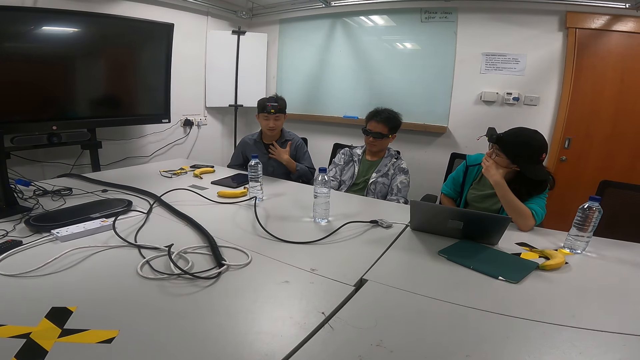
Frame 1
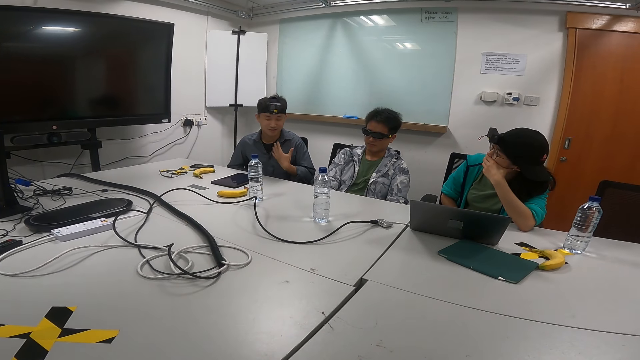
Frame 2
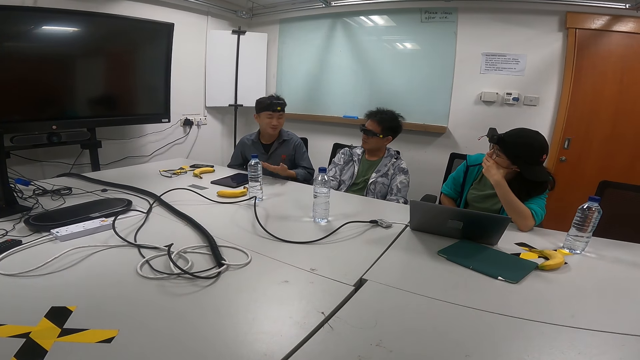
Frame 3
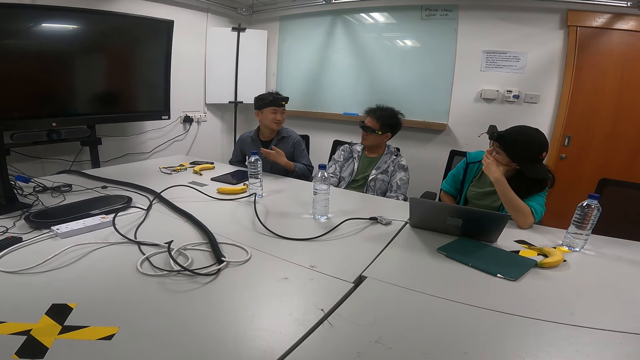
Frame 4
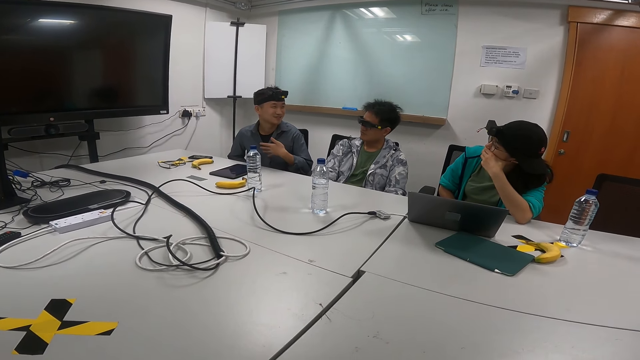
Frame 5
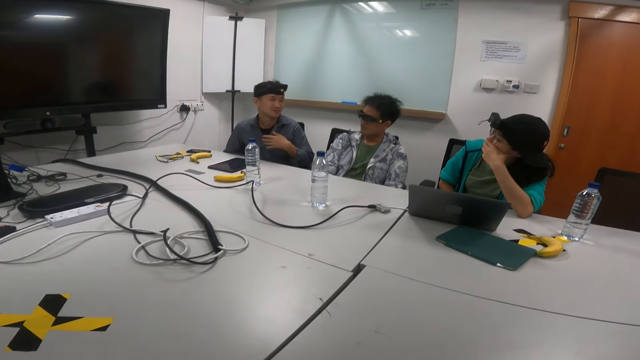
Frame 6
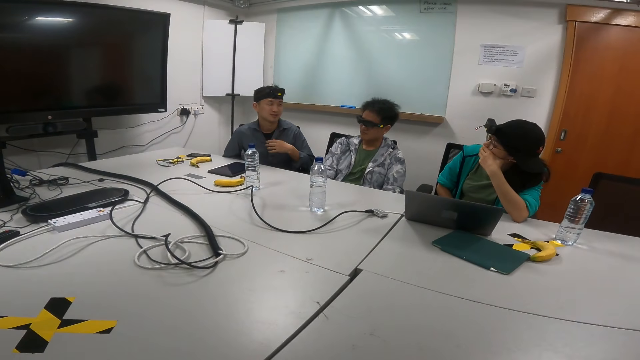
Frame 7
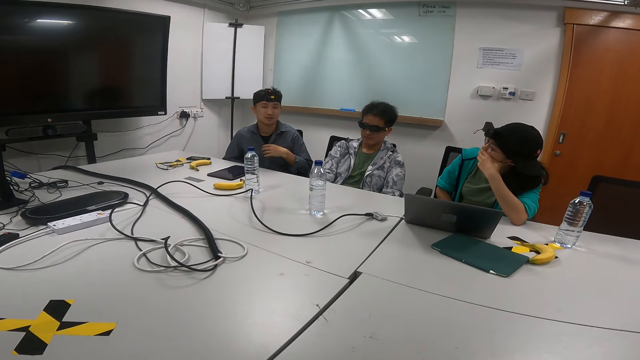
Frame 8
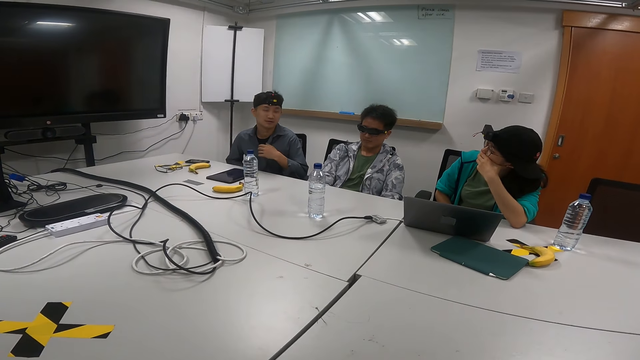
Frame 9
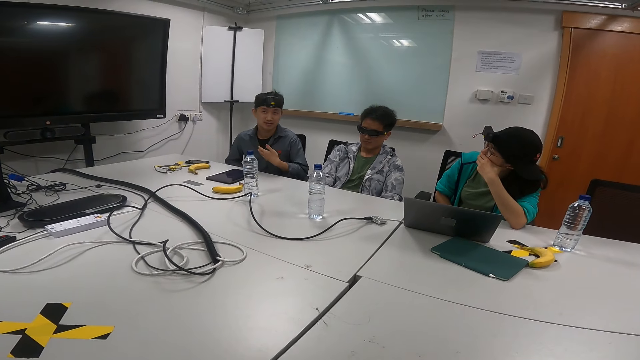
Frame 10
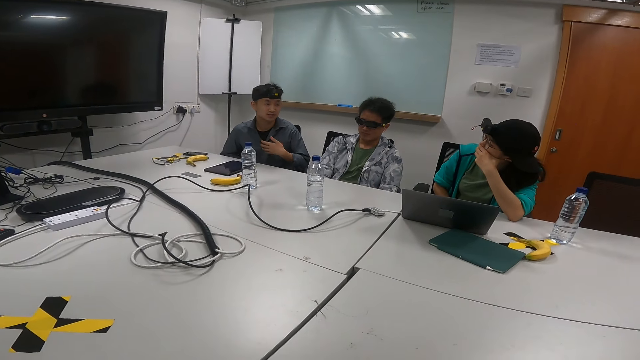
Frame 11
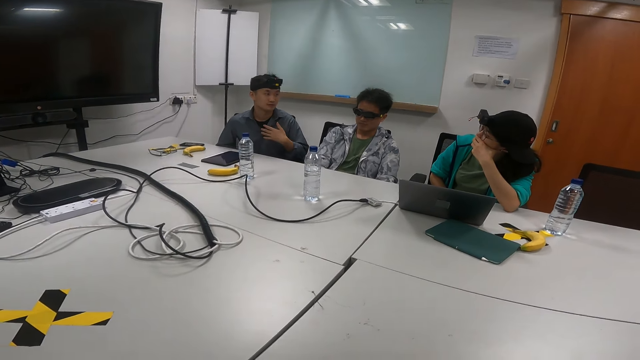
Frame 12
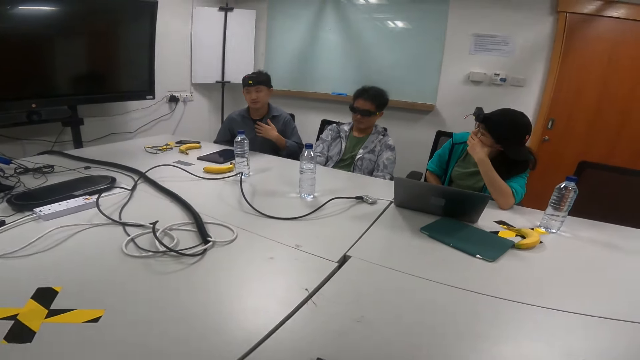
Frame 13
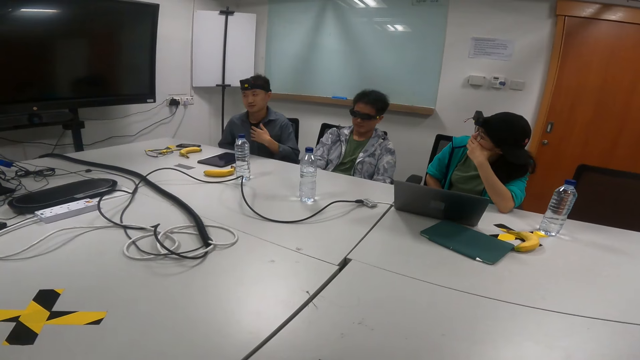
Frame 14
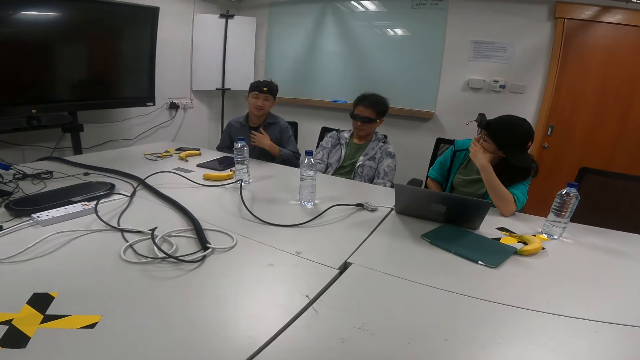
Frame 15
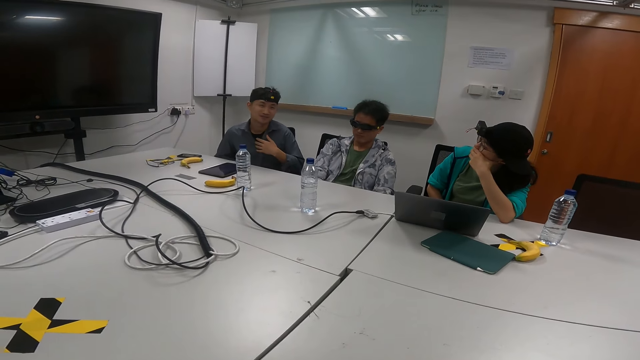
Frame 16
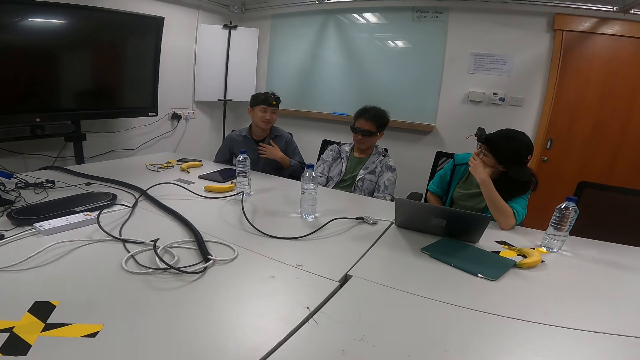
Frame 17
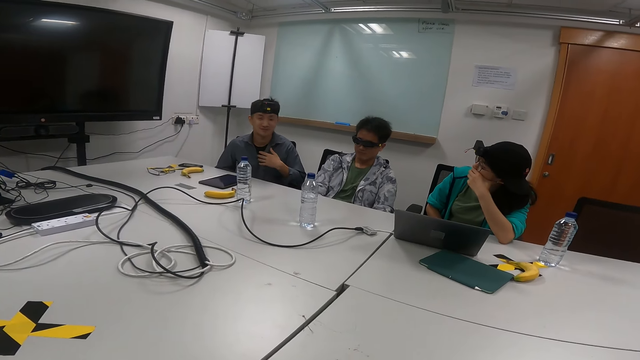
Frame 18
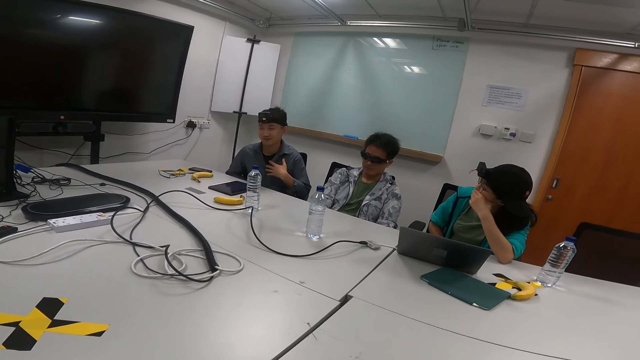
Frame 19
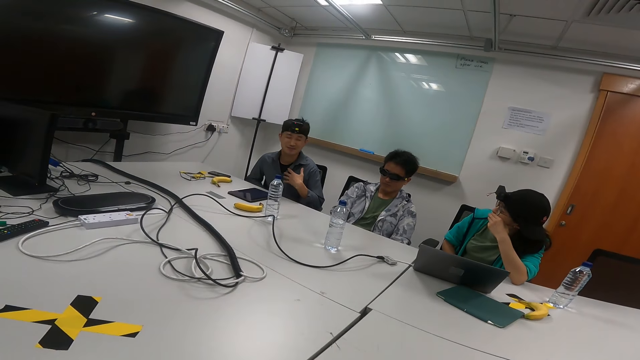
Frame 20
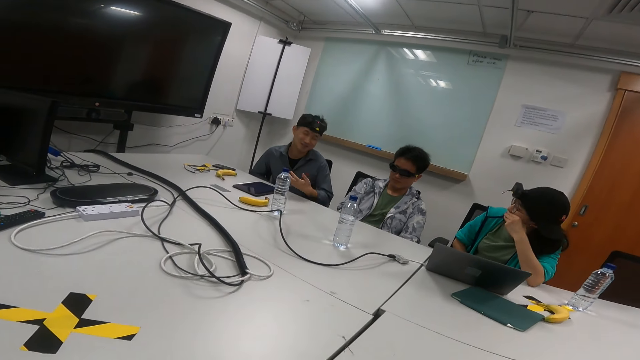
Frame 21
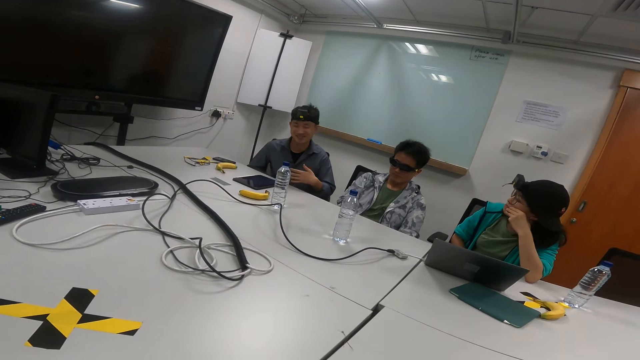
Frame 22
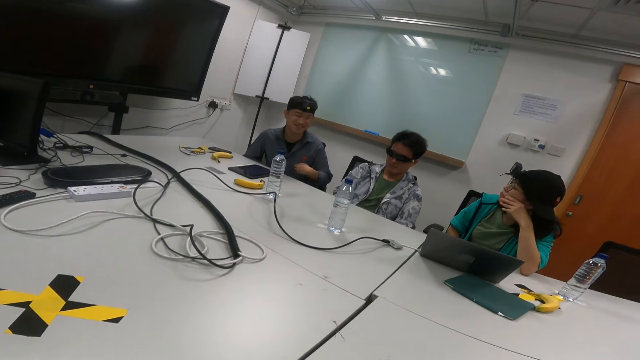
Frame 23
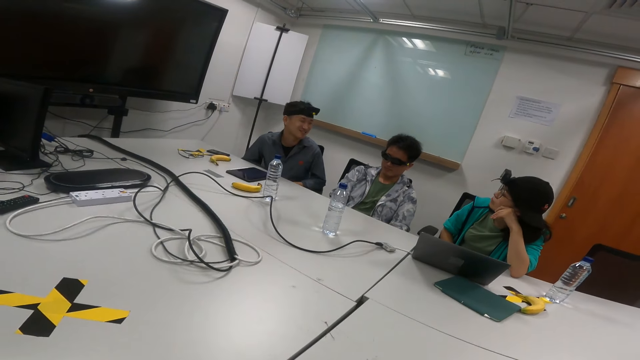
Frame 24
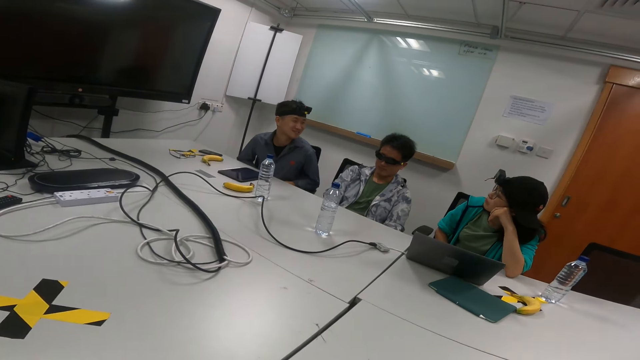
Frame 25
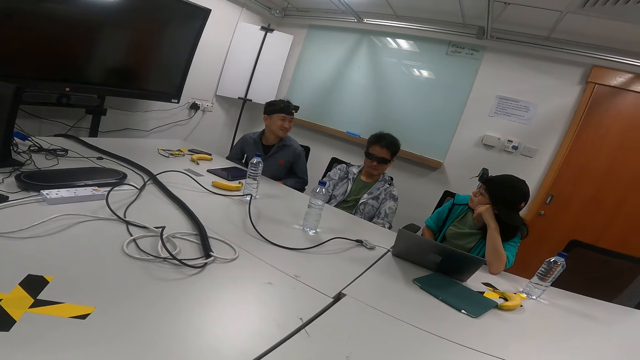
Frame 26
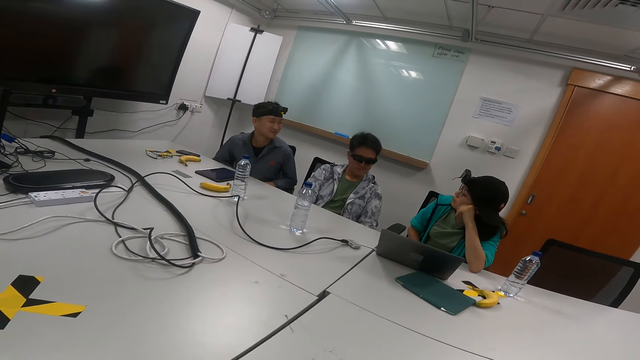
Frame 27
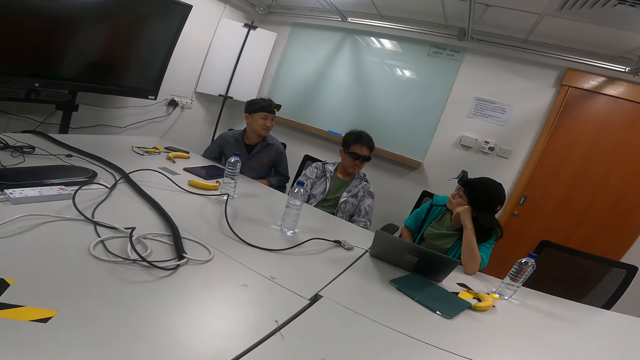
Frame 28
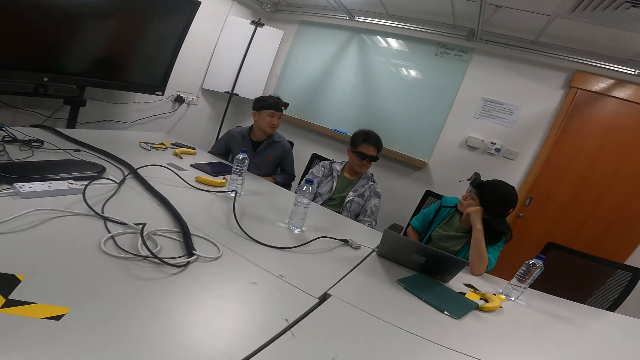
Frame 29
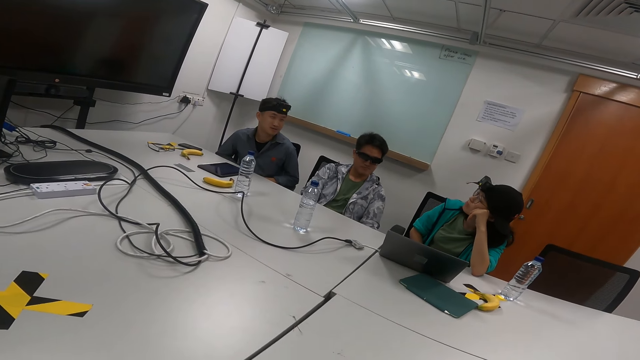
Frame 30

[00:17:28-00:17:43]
A person moves his right hand while talking, repeatedly.

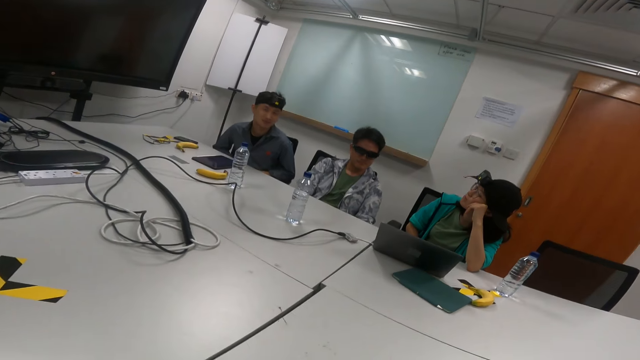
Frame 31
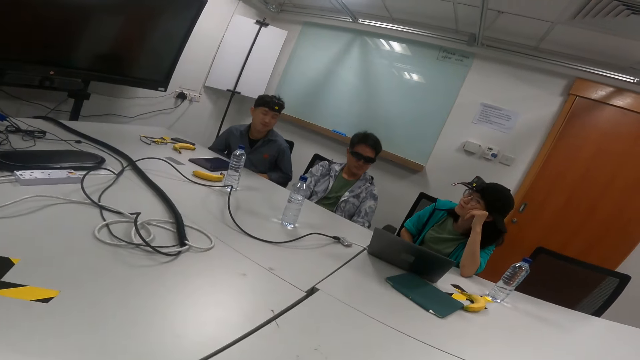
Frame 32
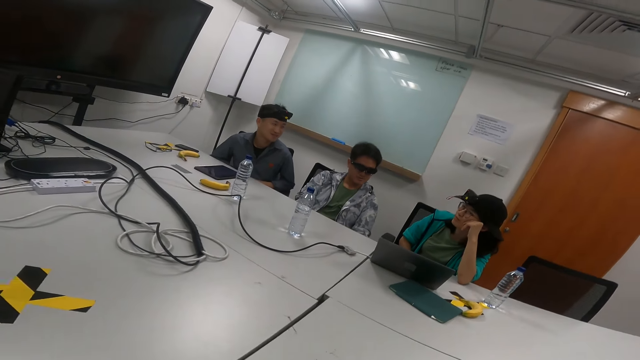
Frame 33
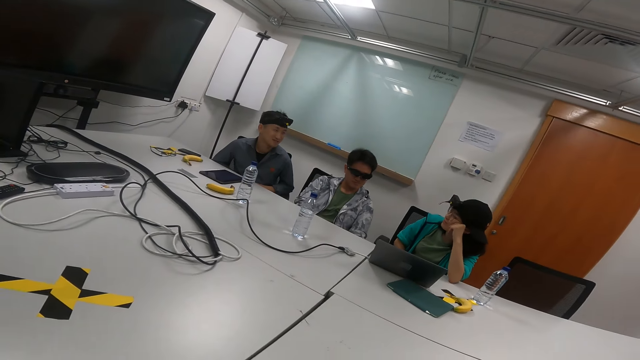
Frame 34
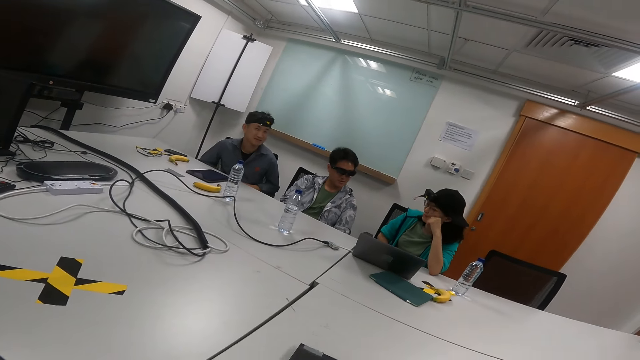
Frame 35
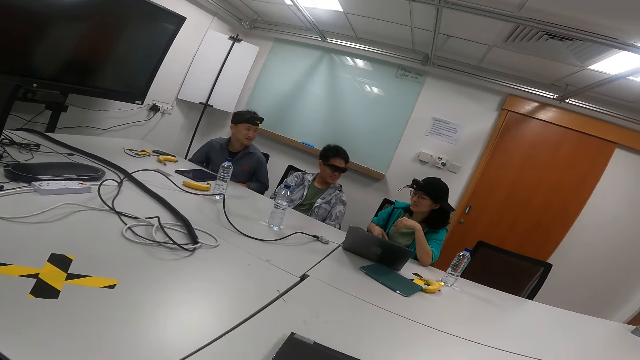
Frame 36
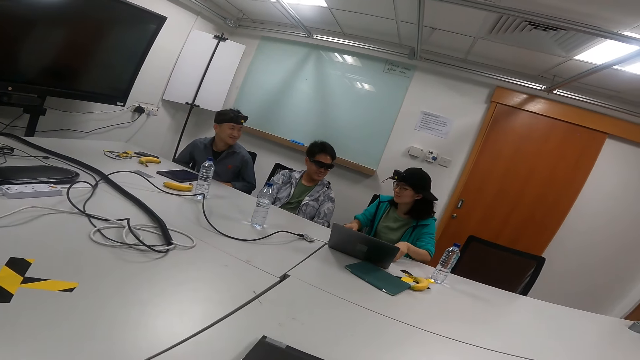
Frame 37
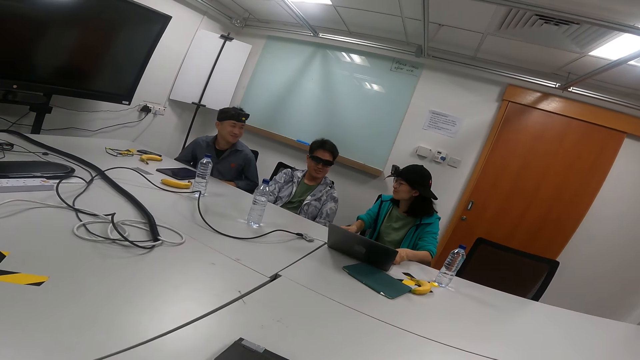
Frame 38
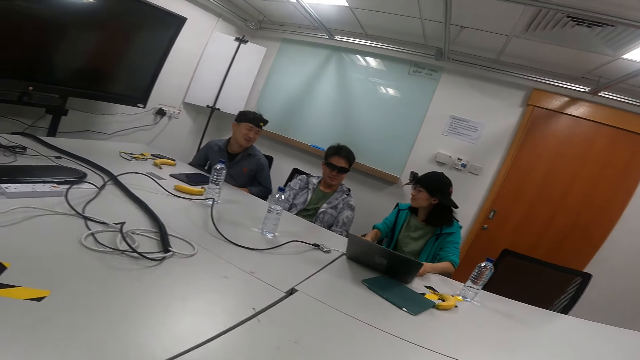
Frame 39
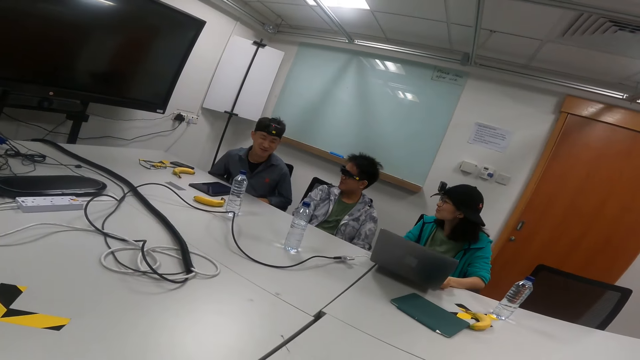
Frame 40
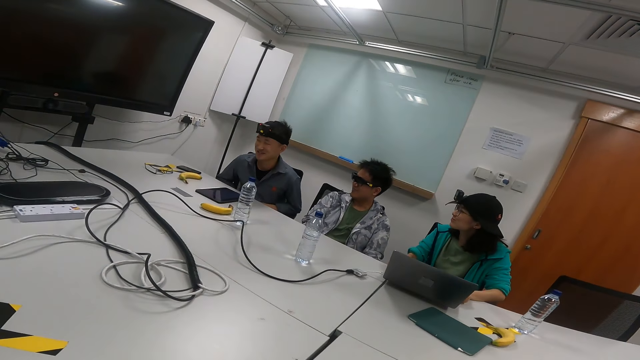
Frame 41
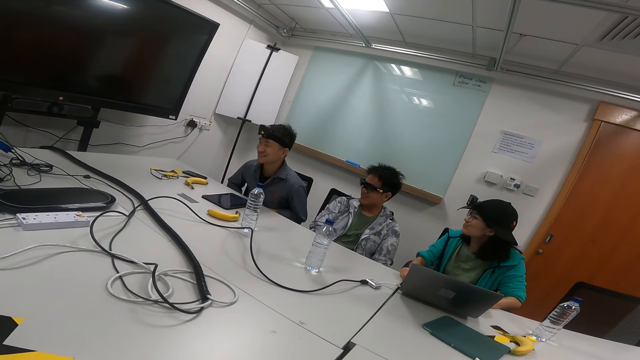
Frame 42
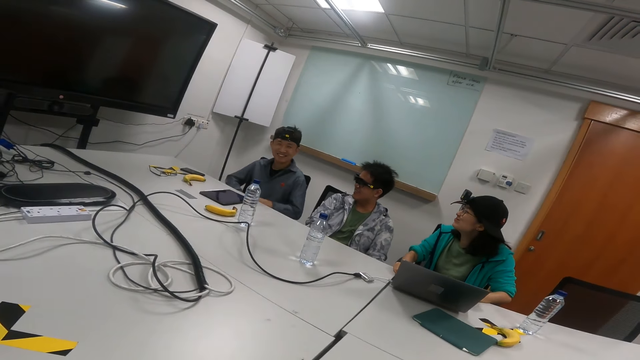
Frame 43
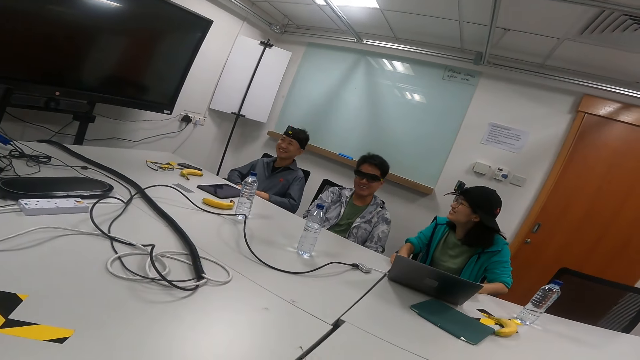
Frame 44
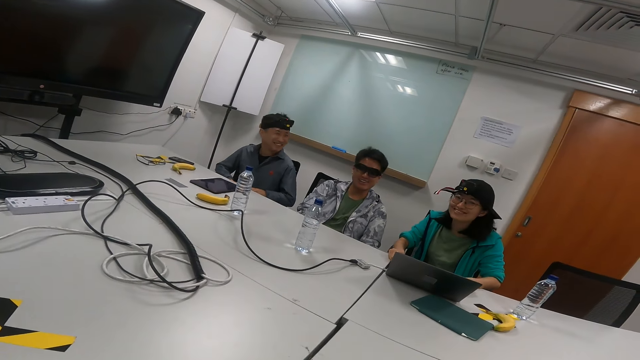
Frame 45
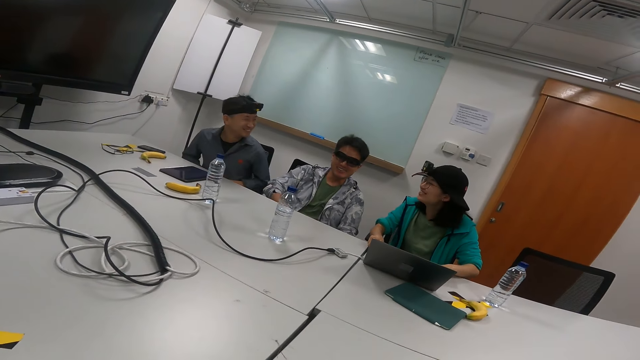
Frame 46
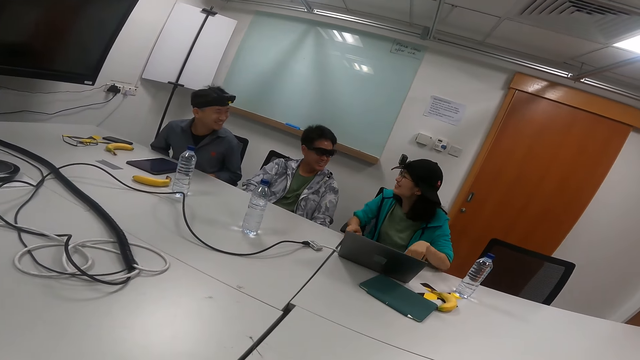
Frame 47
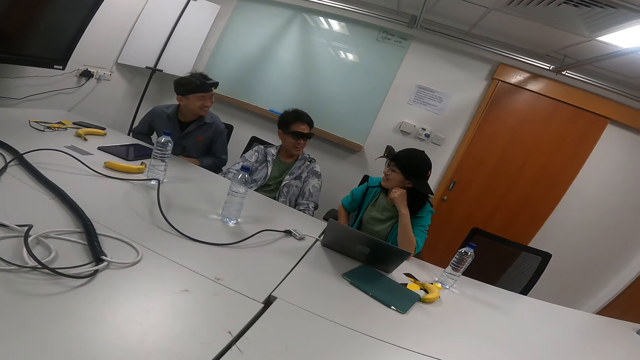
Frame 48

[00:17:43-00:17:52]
A person moves her left hand. She holds the laptop on the table. Another person talks in the meeting room. The first person lifts up the laptop. The camera wearer, the two persons and a third person laugh in the meeting room.
